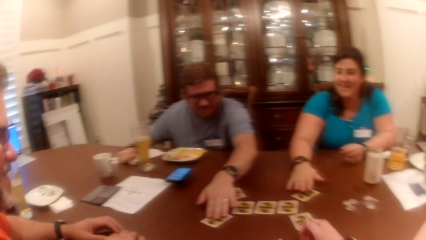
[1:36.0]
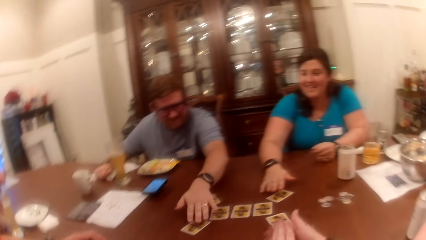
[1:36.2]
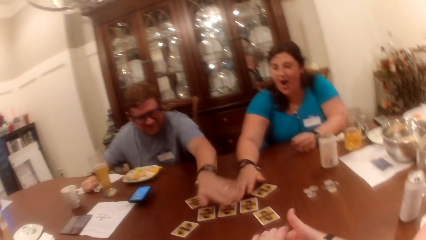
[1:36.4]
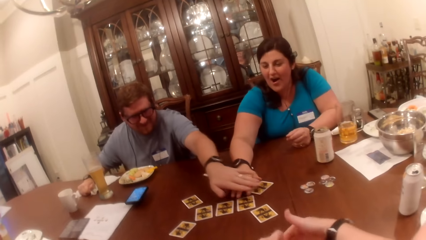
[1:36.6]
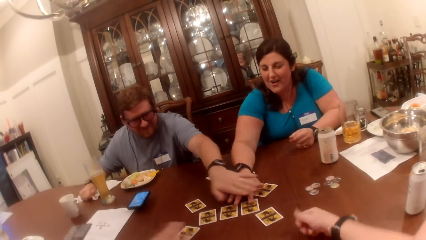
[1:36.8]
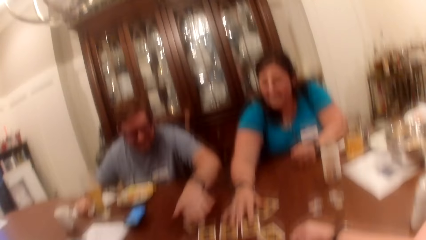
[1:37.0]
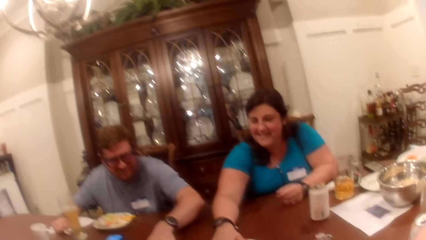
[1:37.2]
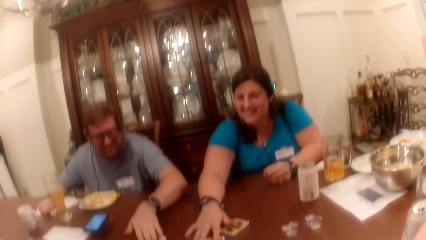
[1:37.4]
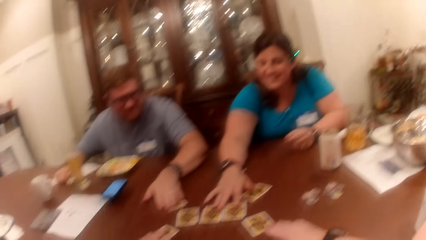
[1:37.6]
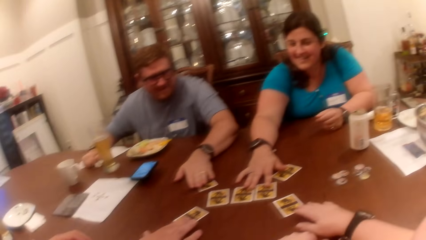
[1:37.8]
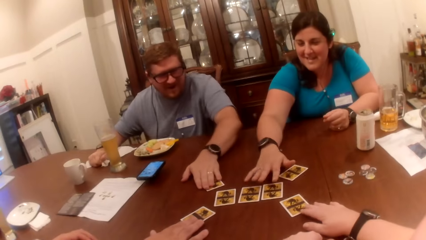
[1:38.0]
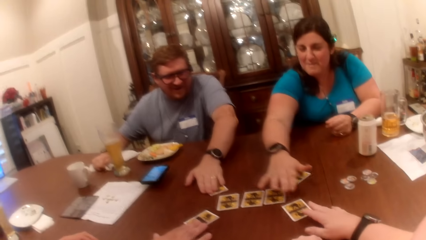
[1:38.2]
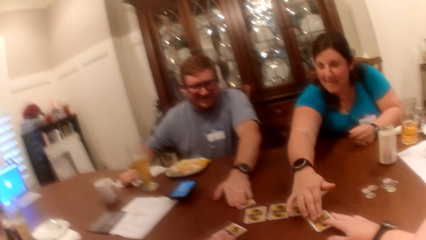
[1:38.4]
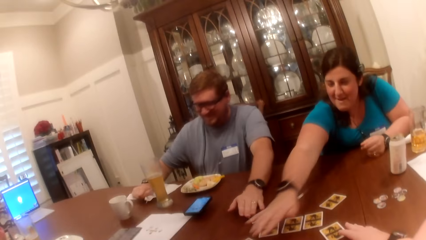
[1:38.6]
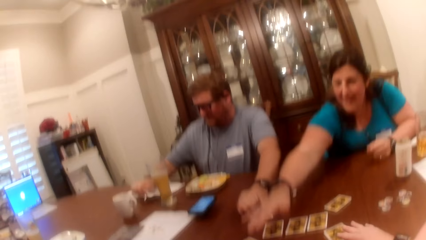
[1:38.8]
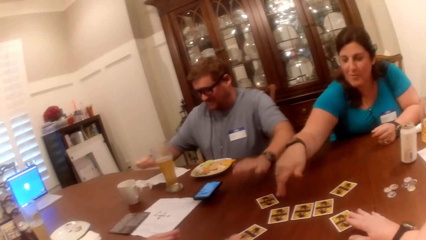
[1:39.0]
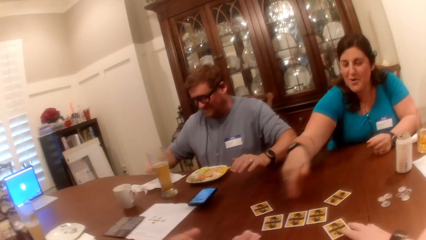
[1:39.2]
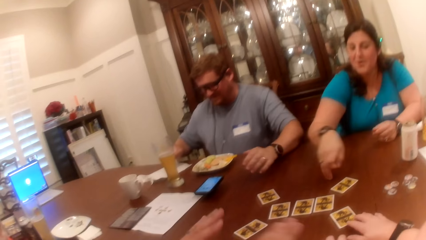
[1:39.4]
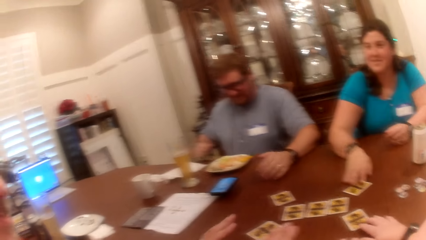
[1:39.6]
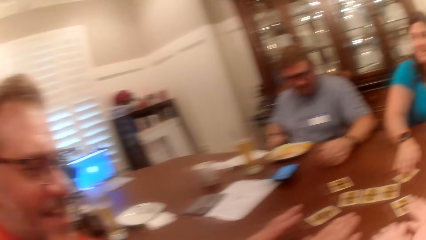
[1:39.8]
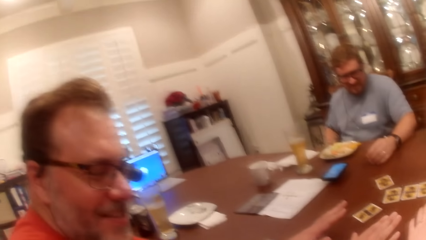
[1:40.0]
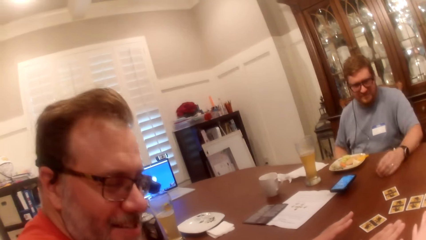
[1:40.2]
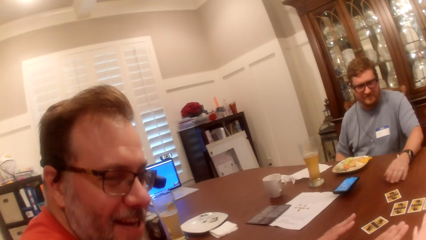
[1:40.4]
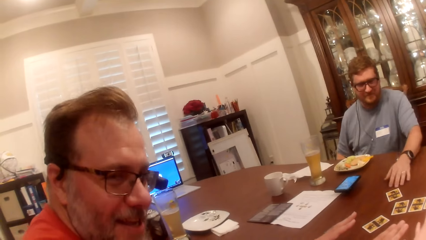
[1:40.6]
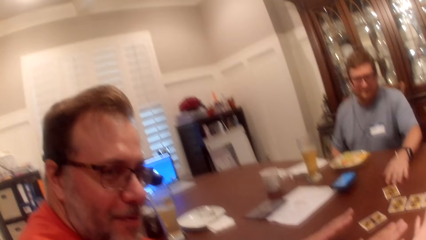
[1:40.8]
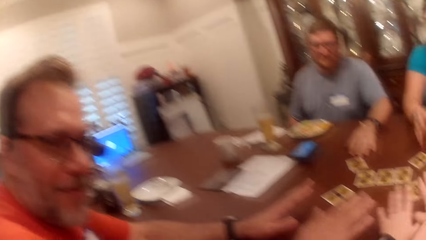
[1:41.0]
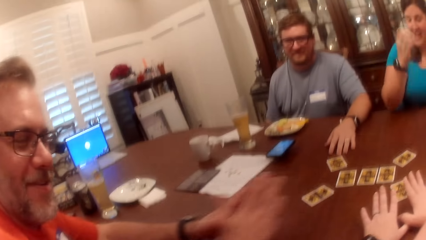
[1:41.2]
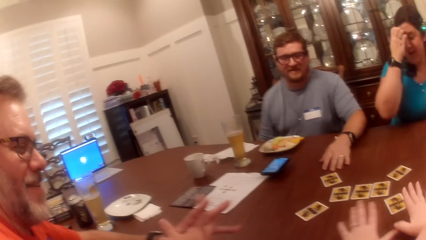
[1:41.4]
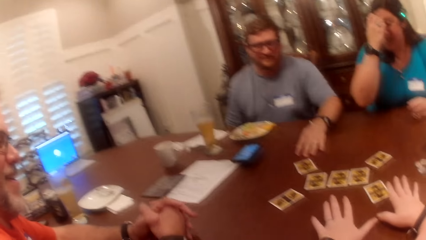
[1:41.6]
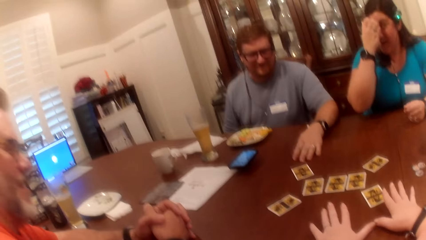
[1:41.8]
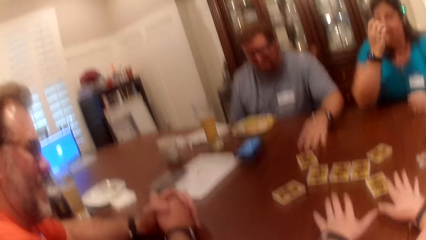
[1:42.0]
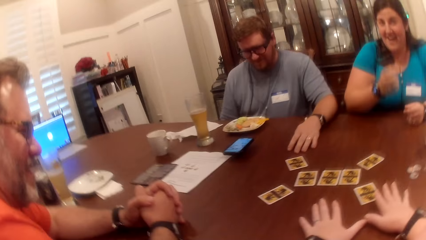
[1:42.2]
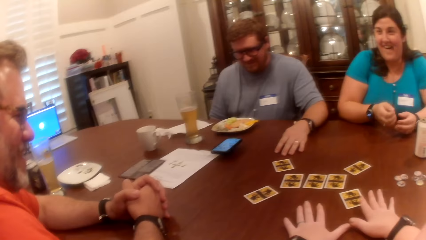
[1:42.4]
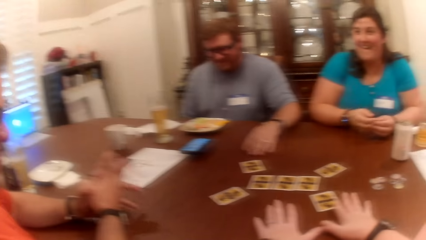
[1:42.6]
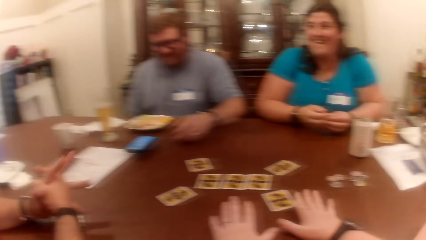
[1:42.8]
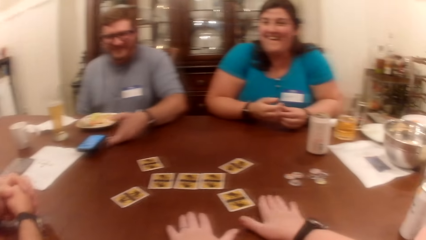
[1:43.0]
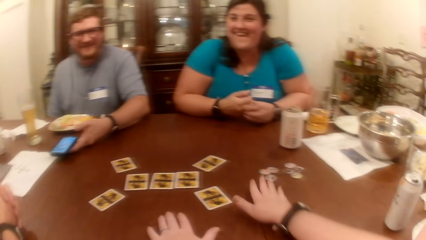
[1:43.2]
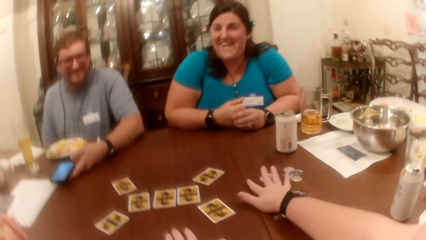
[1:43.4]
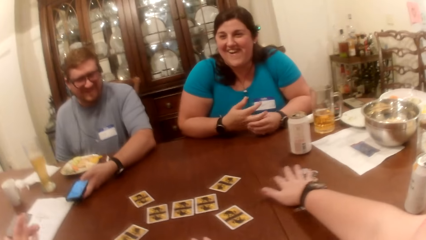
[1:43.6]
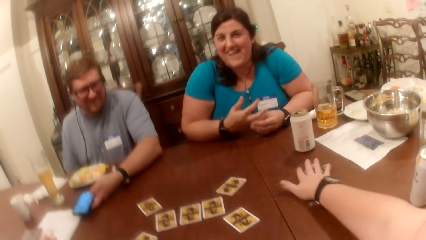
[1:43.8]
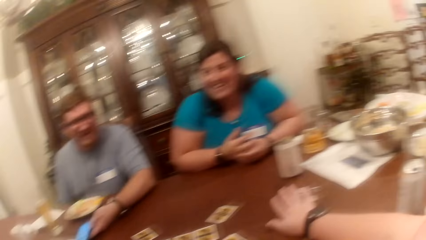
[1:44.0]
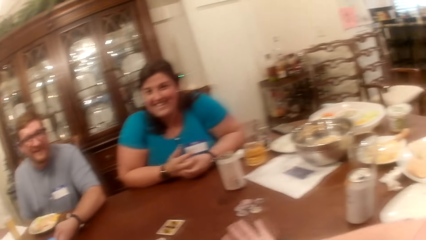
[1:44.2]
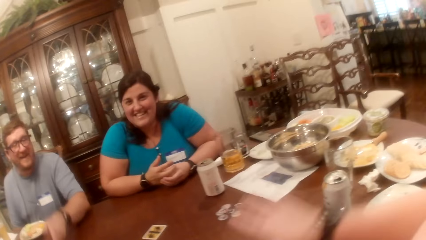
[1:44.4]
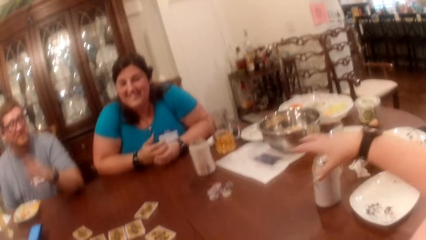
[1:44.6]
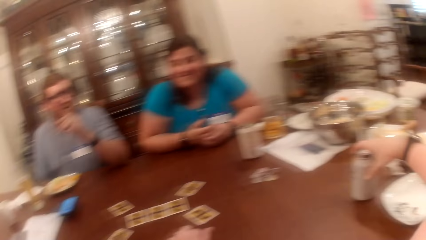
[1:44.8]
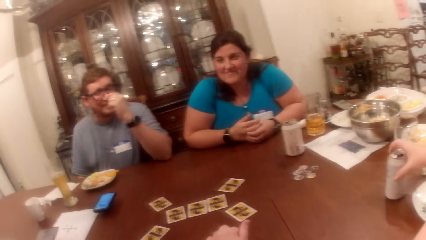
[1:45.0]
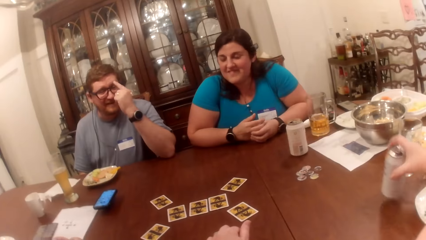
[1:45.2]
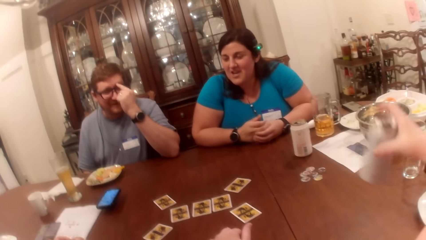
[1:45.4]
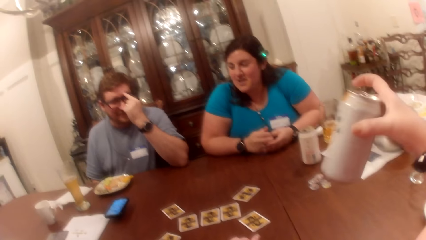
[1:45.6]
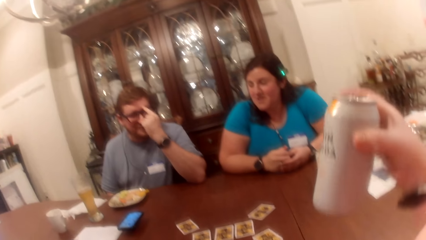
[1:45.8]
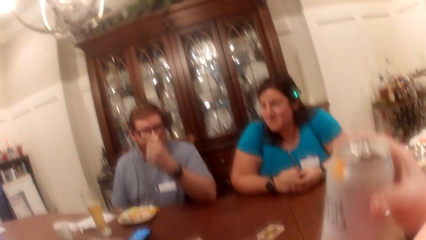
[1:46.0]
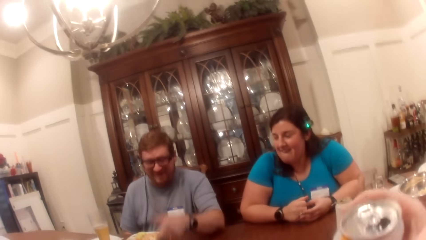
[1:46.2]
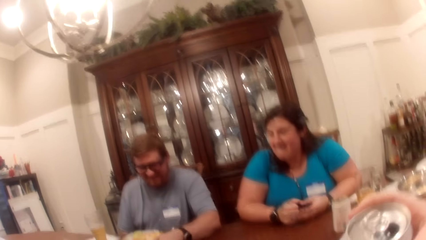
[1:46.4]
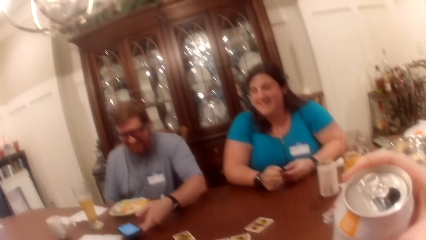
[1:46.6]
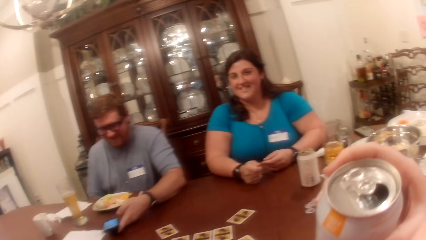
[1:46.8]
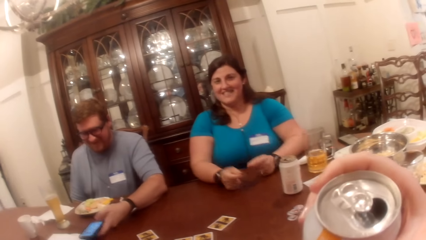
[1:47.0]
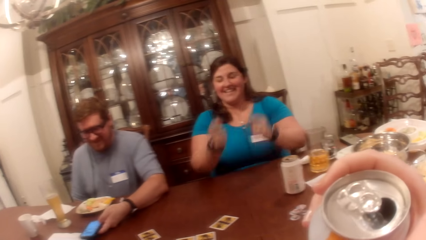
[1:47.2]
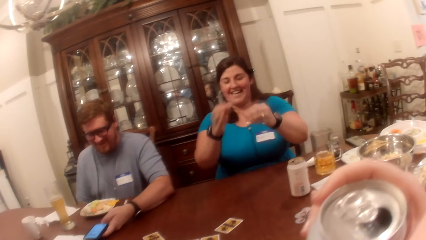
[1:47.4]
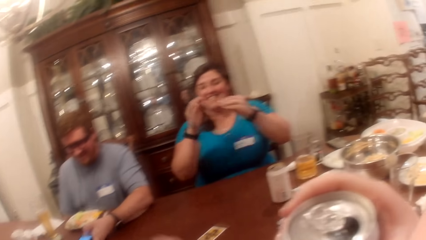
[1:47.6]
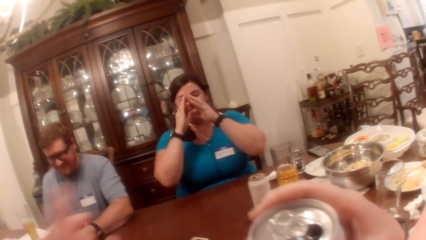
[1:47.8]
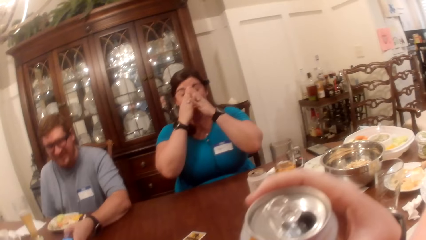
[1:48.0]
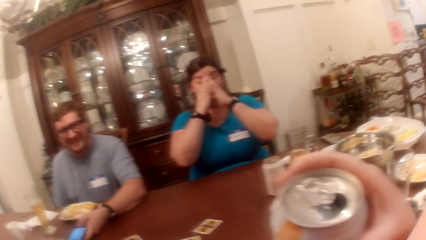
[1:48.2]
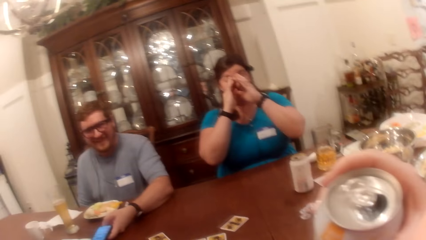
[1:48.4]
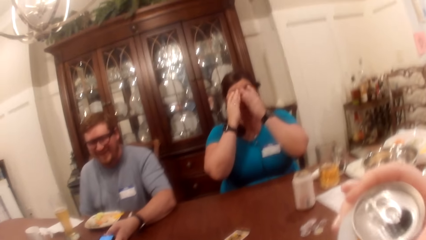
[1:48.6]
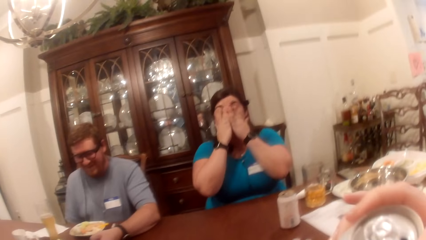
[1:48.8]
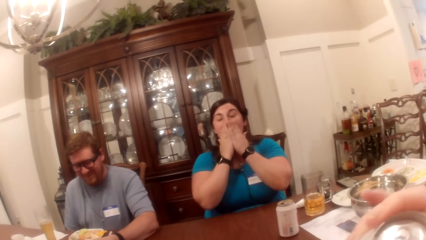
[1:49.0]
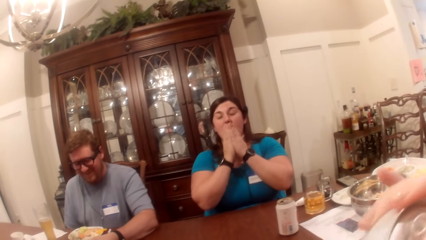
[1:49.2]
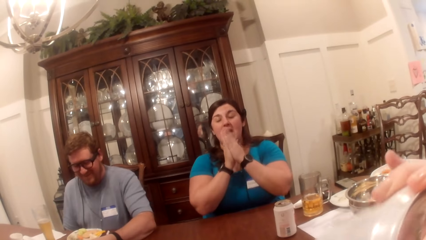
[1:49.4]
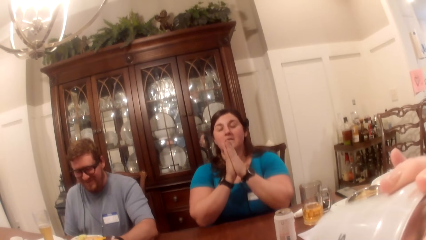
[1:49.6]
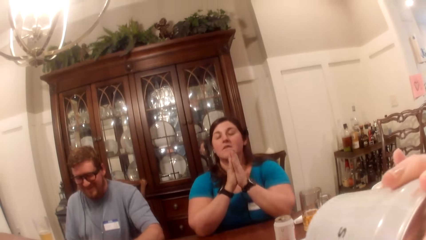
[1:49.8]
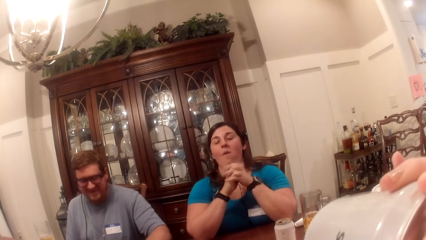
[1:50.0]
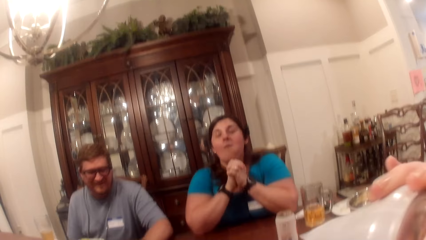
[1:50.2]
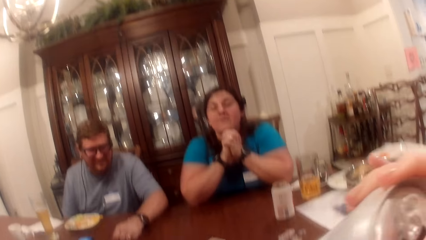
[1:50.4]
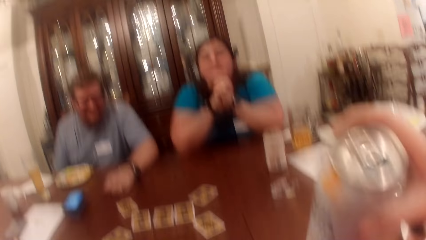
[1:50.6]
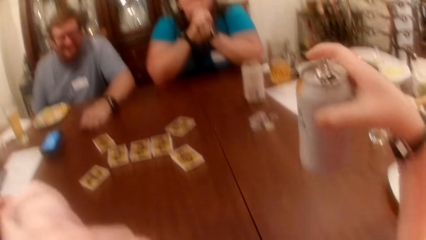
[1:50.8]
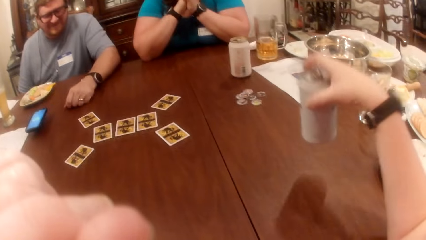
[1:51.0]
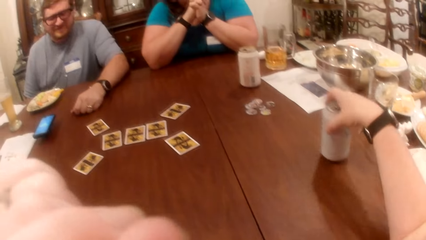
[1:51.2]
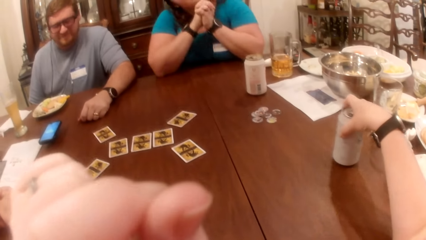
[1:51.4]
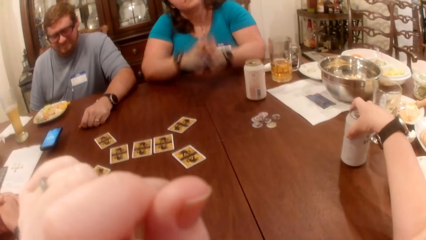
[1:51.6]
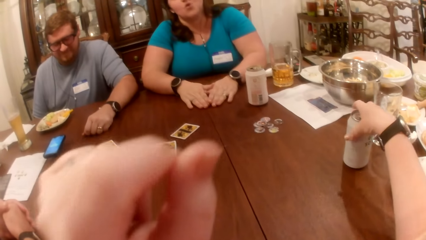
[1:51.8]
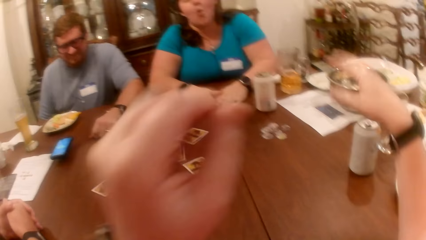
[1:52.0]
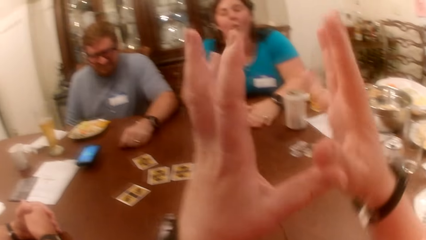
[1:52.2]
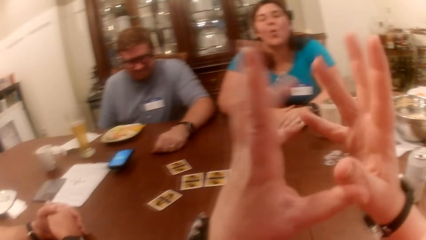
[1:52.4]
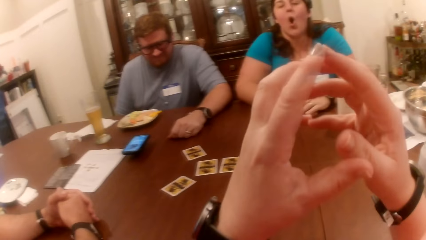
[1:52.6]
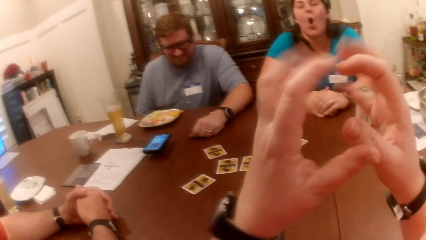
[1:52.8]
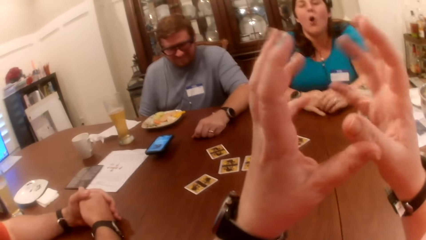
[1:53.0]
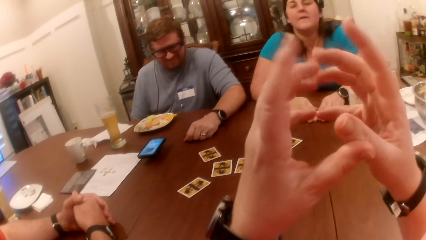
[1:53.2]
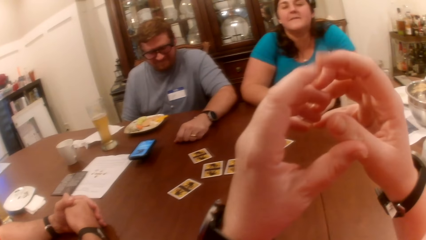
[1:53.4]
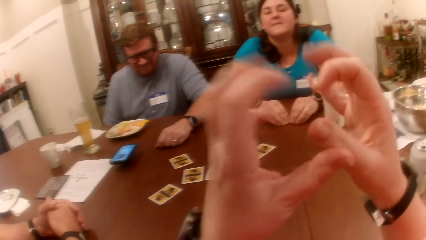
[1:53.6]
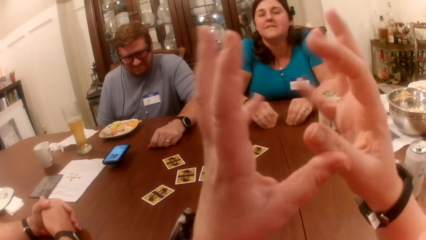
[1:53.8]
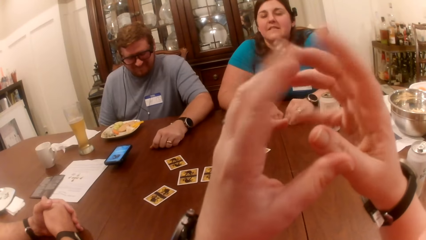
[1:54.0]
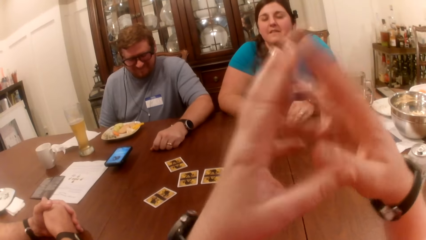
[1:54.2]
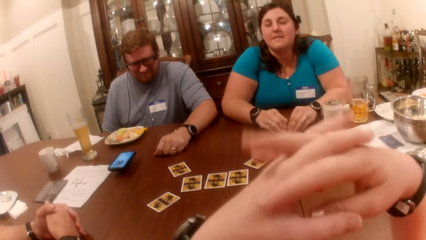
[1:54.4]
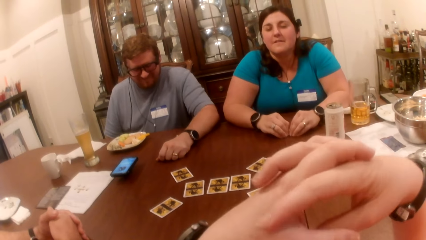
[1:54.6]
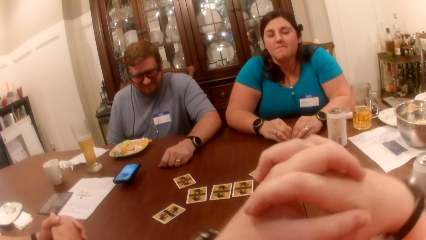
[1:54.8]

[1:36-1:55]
A man touches the card on the table with his left hand. A woman touches the card on the table with her right hand. Another man touches the card on the table with his right hand. The woman touches the cards on the table with her right hand. The camera wearer and the other man touch cards on the table with their hands. The first man touches the card on the table with his left hand. The woman touches the card on the table with her right hand. She does it again. The first man lifts his left hand from the napkin on the table. The woman touches the card on the table with her right hand. She touches her face with her right hand. The first man moves the cellphone on the table with his left hand. The camera wearer moves the coins on the table with her right hand. She picks up a can drink on the table with her right hand. The first man touches his face with his left hand. He moves the cellphone on the table with his left hand. The woman touches her face with both hands. The camera wearer drinks the can drink in her right hand. She places the can on the table. She drops the can drink in her right hand on the table. The woman places her hands on the table.
